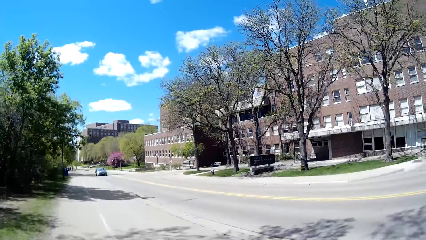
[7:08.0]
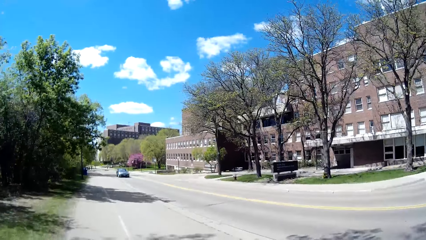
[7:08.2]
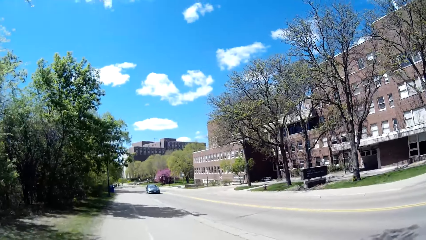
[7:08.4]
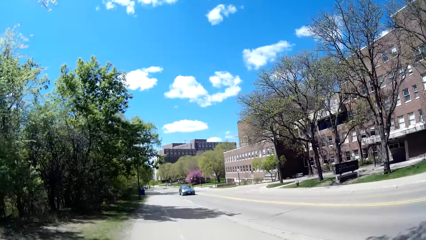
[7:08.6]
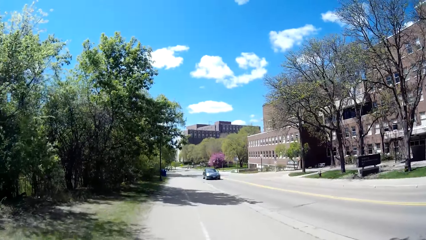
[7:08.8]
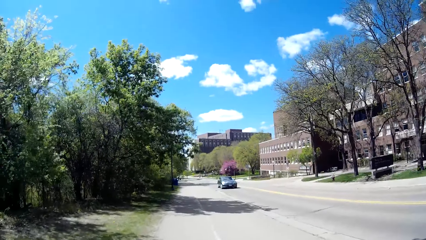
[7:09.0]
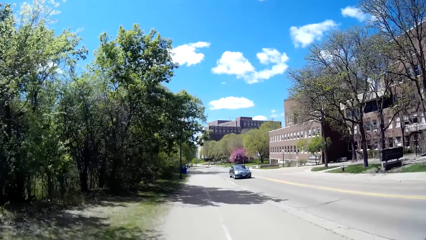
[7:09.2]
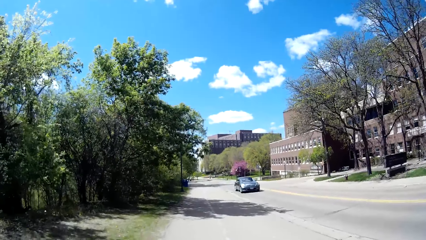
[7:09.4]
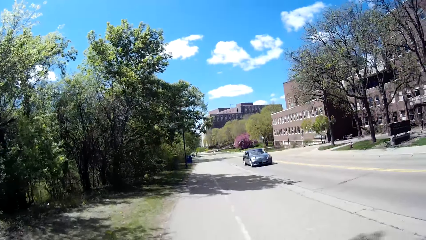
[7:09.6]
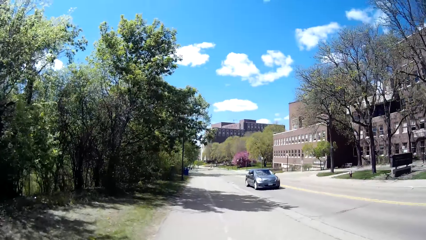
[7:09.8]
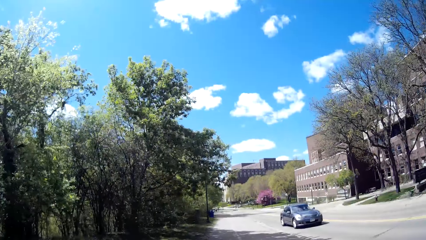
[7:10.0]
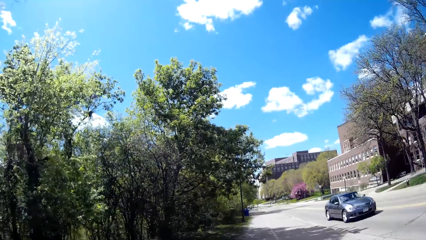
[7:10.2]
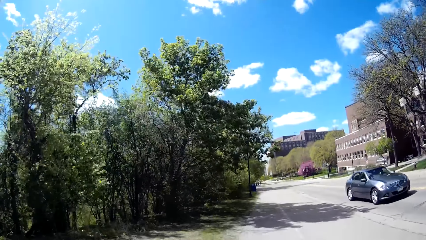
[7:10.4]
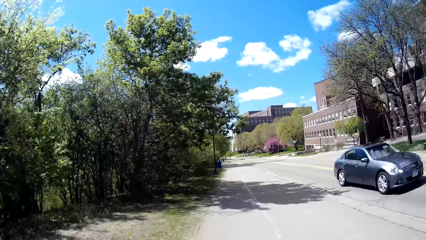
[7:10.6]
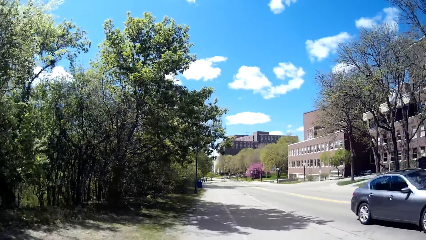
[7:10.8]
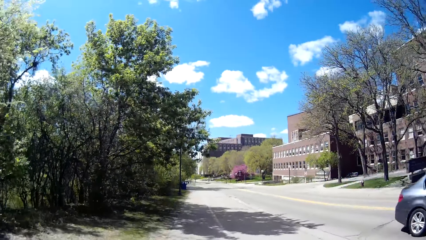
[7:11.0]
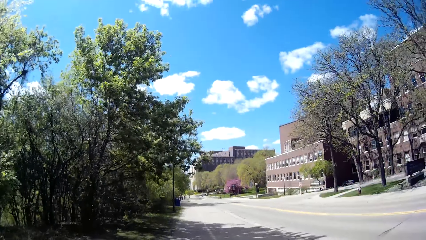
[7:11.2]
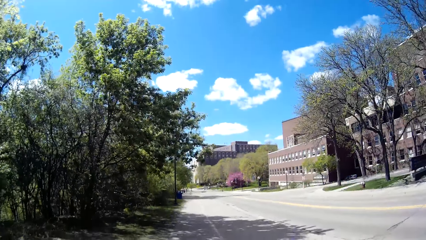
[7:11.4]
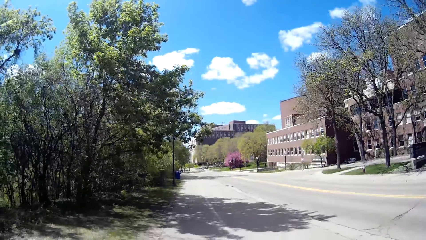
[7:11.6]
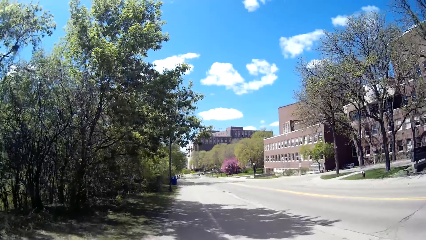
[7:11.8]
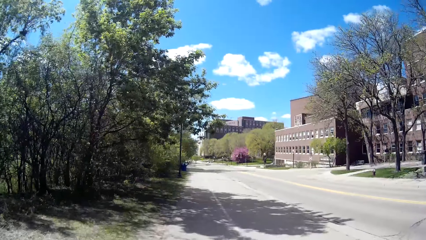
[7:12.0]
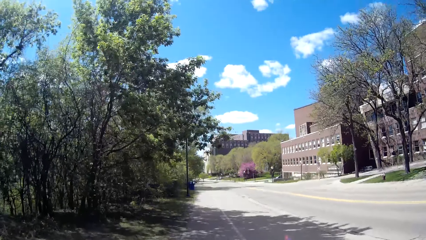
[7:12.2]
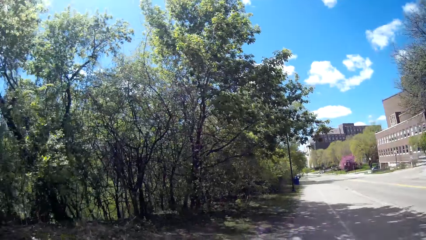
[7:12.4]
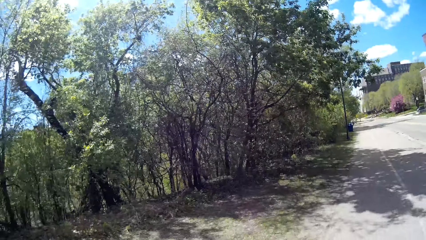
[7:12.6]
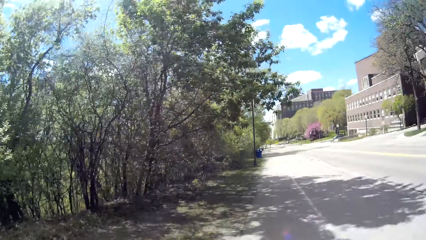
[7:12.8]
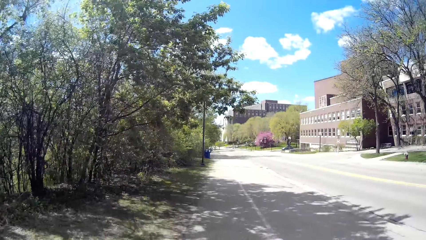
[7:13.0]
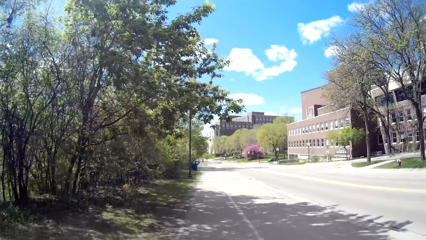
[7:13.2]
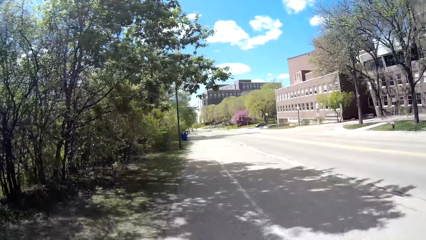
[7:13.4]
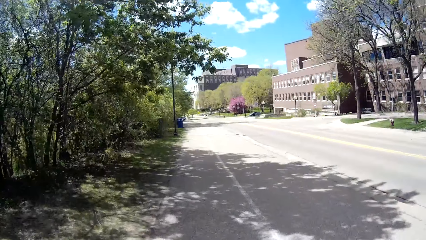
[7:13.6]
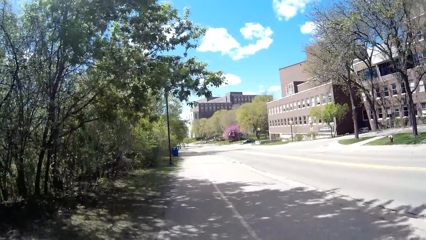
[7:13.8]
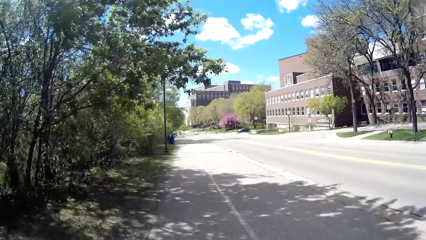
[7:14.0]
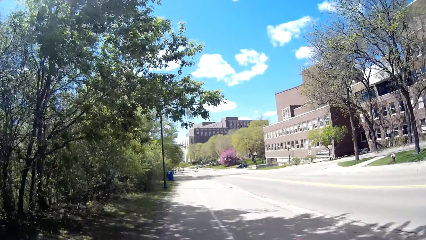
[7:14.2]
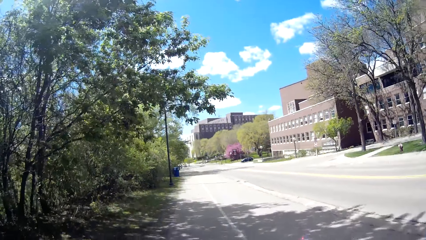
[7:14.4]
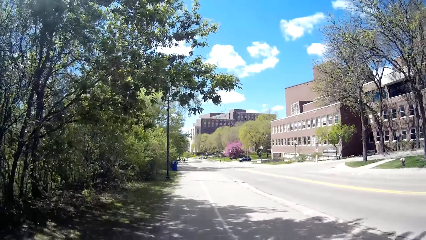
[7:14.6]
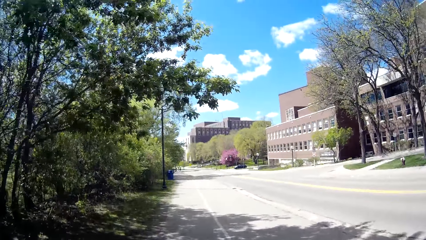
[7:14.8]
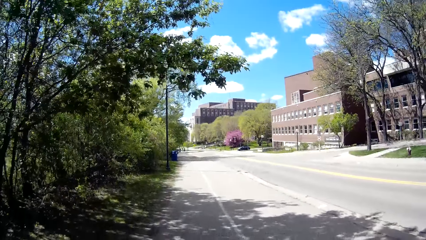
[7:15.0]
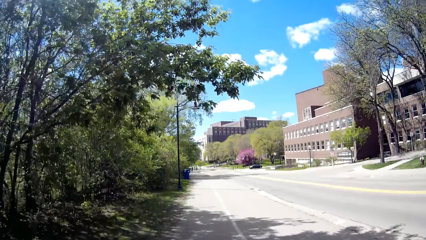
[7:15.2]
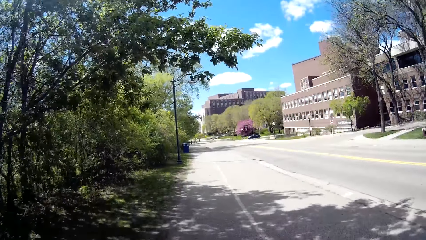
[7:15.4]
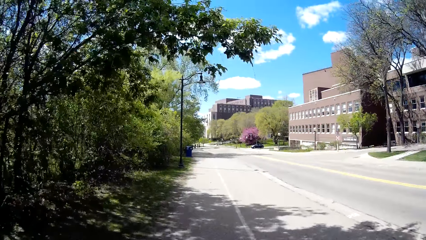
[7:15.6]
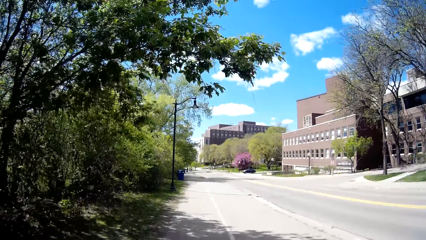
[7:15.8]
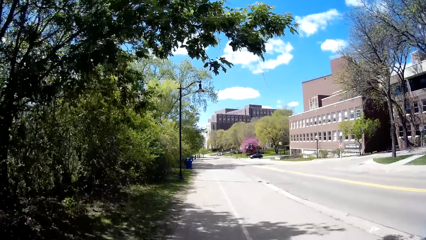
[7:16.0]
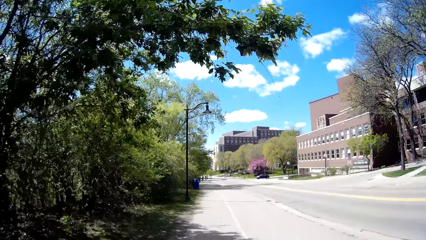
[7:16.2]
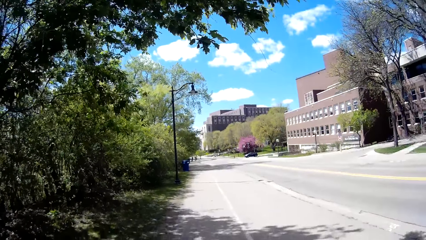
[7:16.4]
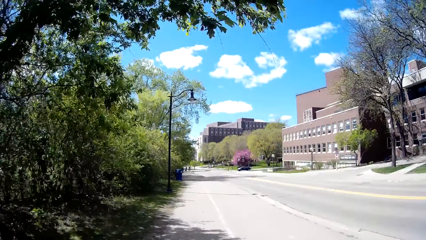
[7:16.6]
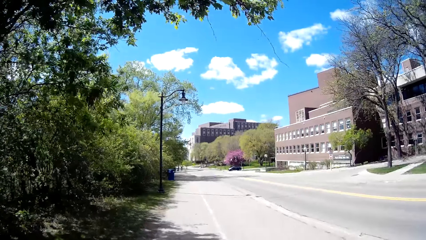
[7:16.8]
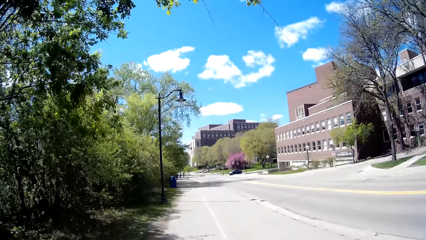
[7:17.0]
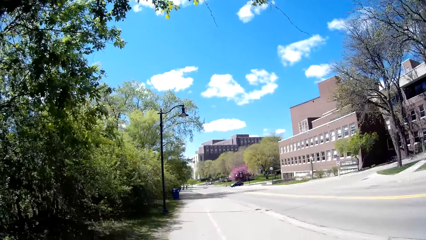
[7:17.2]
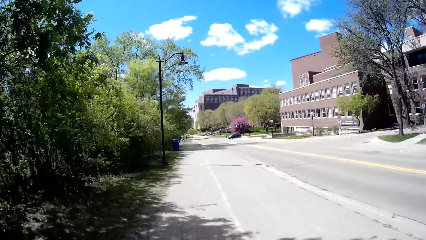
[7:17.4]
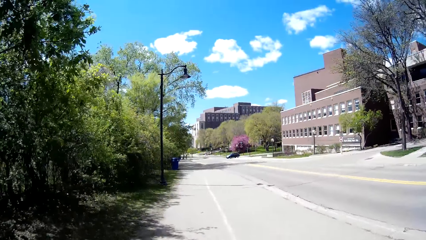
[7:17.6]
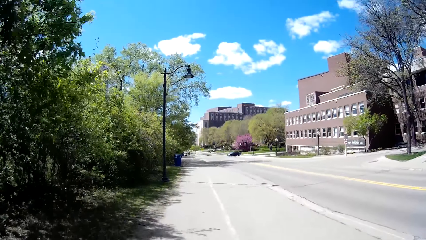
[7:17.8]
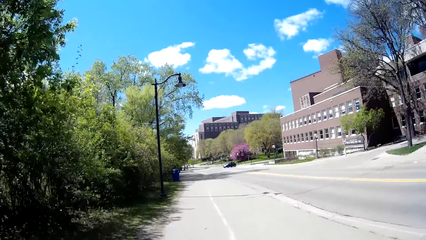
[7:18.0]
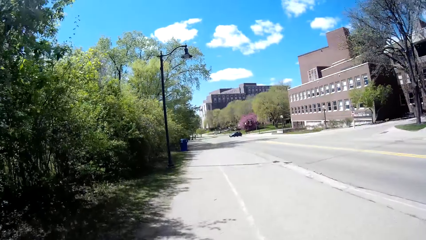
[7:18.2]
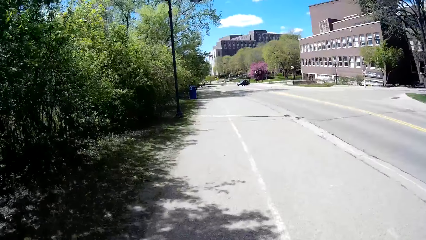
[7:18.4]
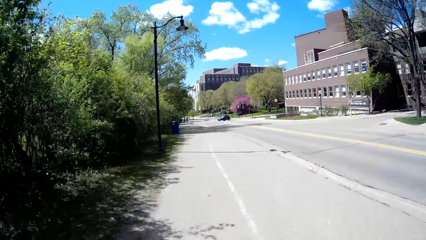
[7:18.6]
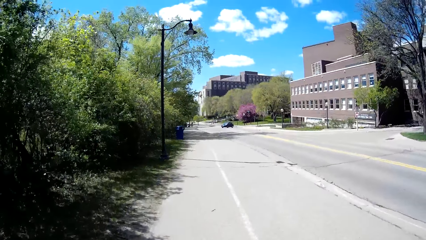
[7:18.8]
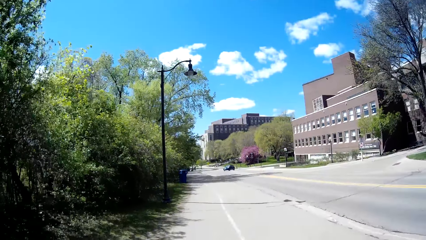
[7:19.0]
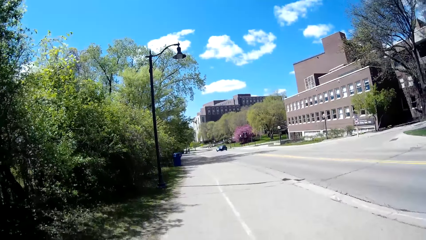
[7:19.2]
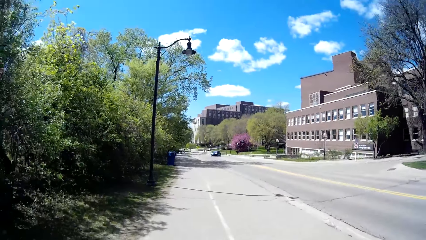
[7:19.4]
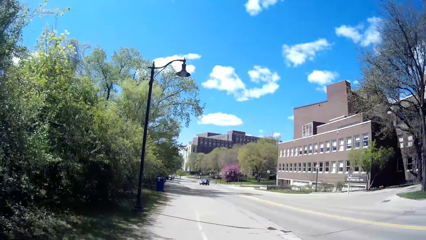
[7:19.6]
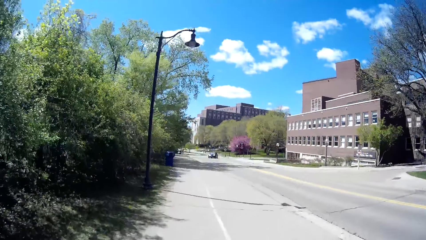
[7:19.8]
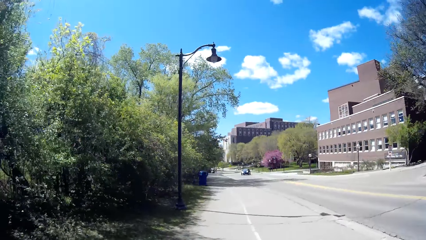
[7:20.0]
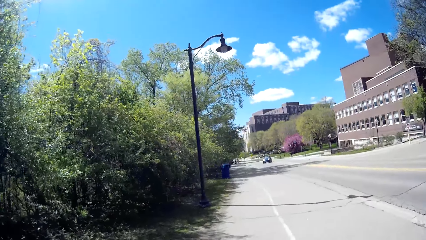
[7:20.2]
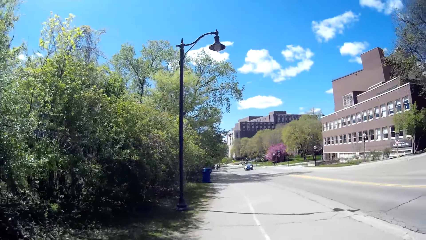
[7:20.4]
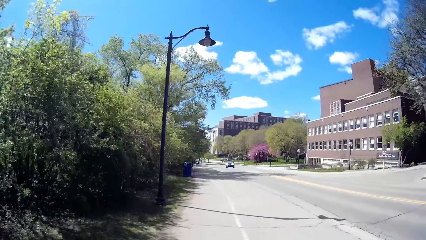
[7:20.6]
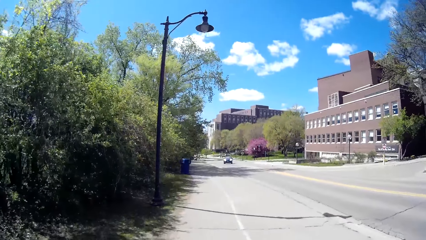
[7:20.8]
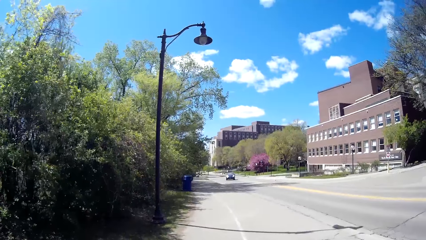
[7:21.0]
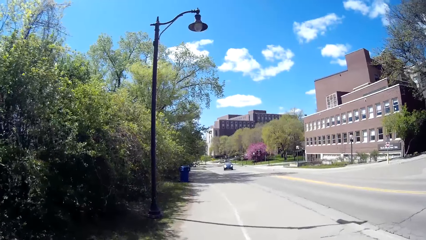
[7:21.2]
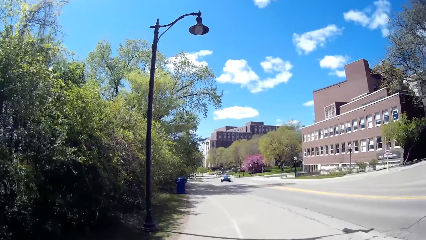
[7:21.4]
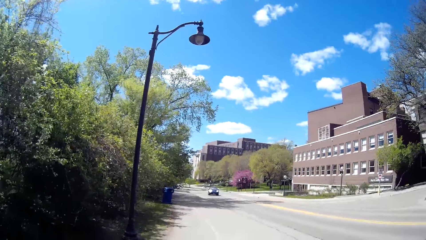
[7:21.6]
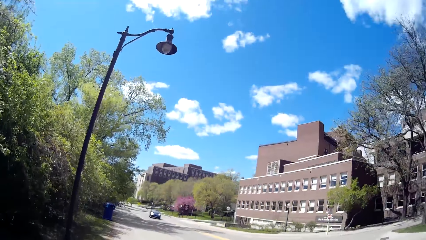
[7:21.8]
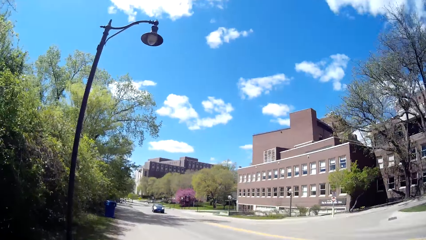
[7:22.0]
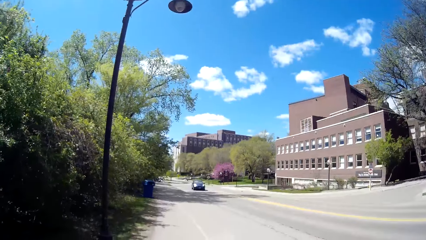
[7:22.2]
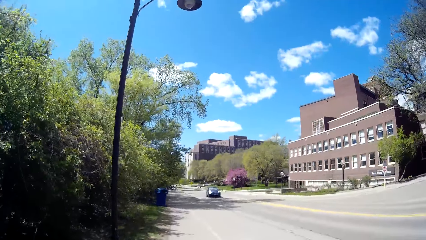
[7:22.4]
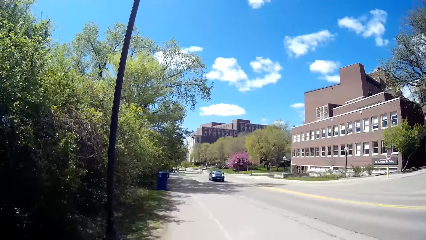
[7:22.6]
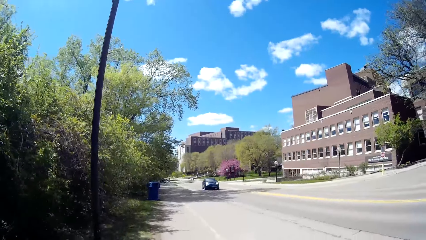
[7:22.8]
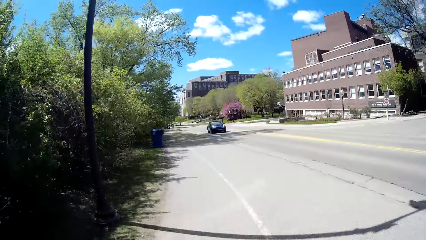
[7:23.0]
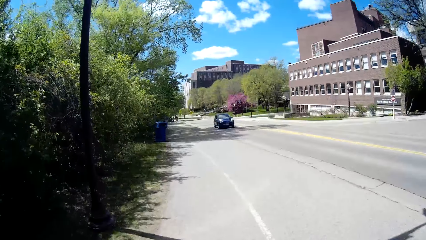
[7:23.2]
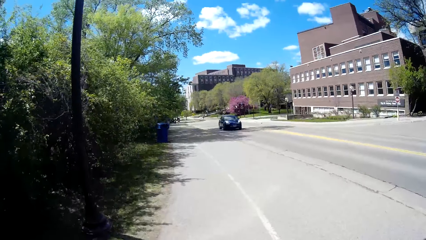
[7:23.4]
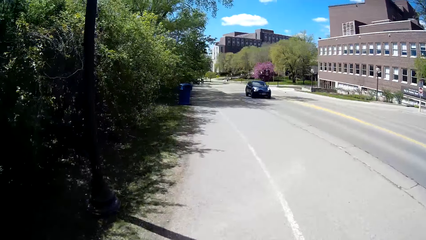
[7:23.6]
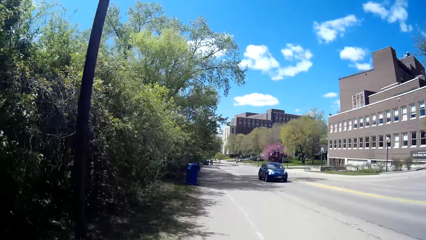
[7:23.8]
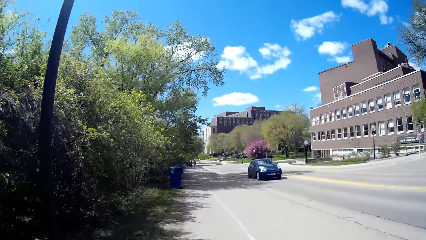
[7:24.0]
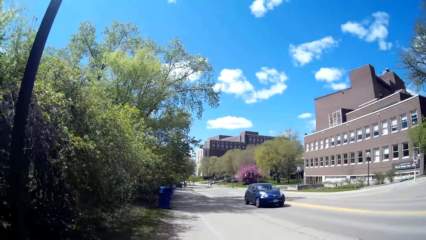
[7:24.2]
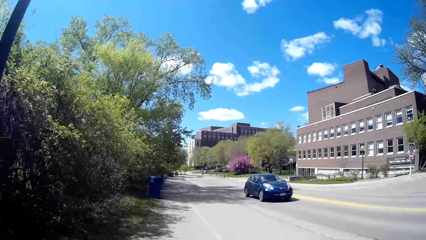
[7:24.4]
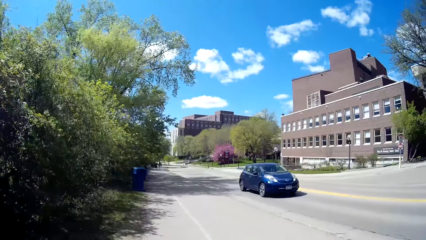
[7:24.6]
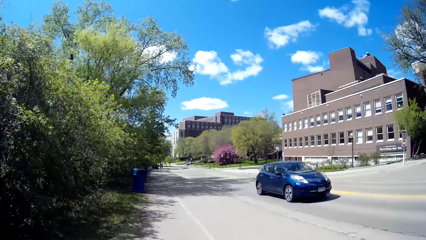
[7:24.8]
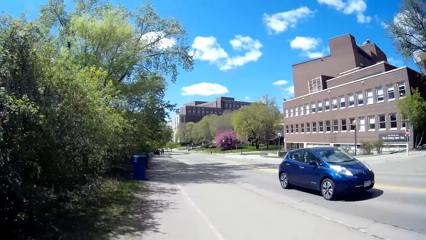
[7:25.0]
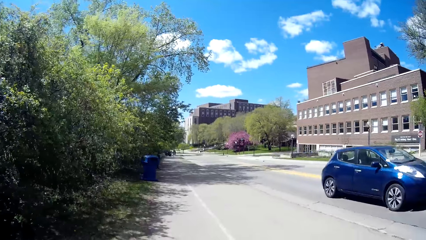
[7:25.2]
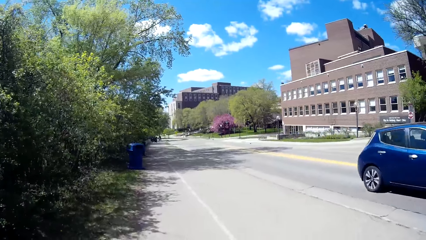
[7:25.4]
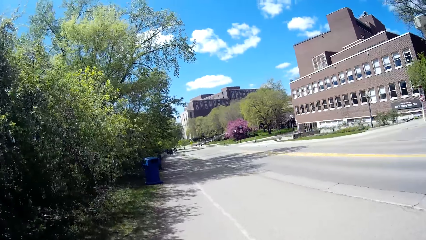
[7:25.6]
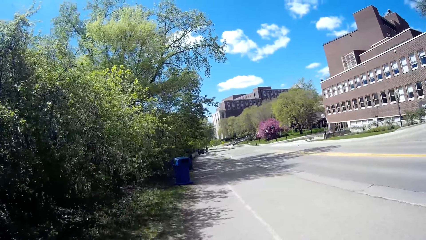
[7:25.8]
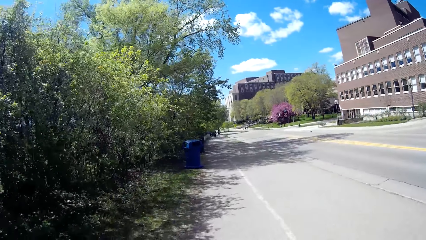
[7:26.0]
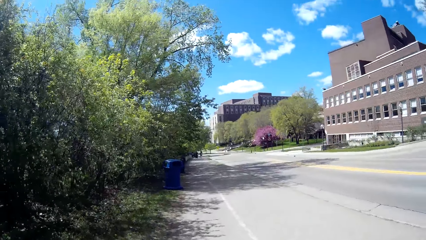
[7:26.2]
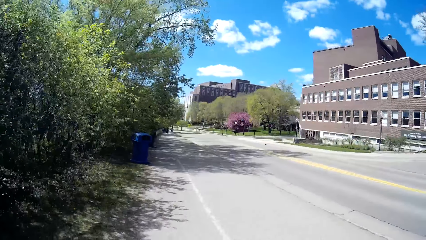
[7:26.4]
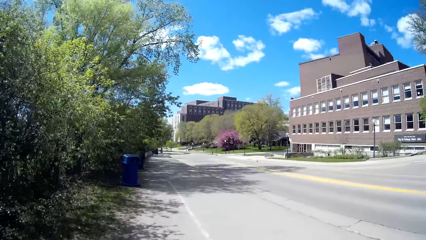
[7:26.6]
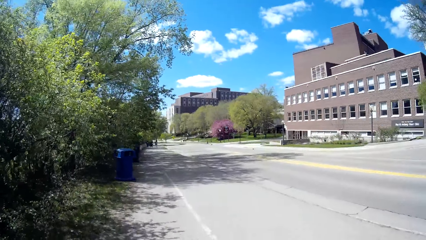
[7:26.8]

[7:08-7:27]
A car drives past the camera wearer. A car drives past the camera wearer again.
